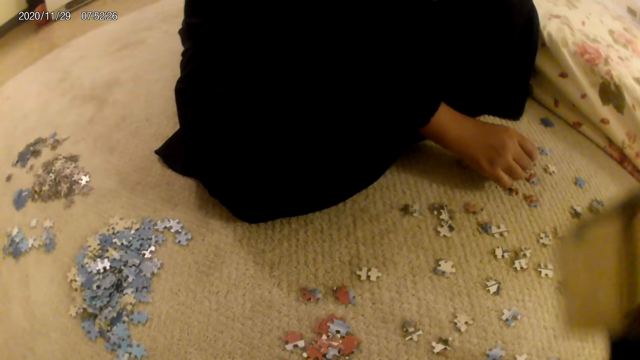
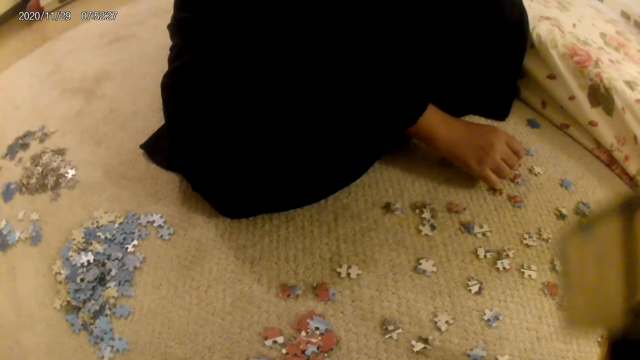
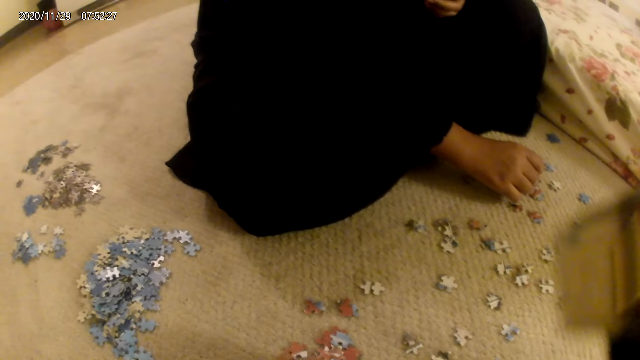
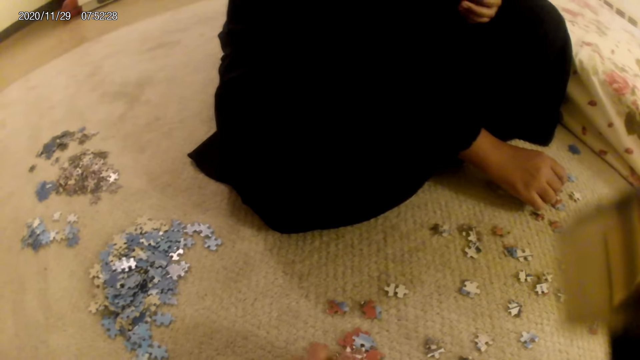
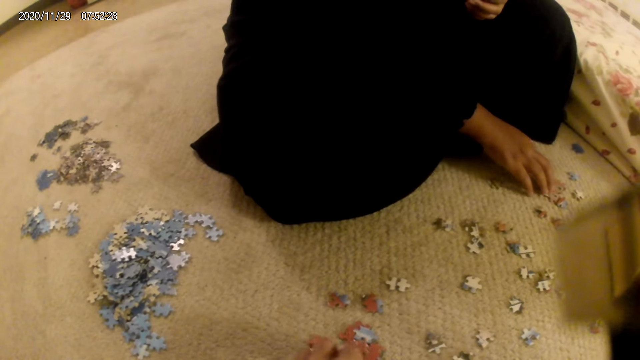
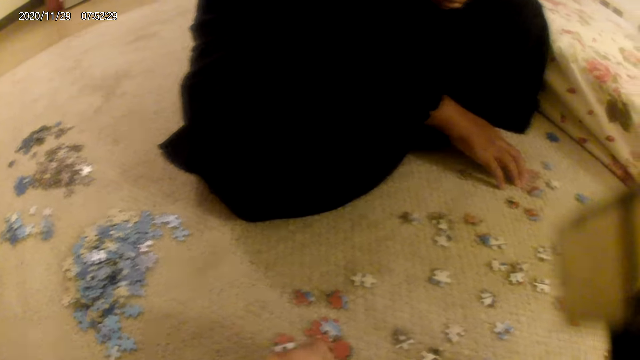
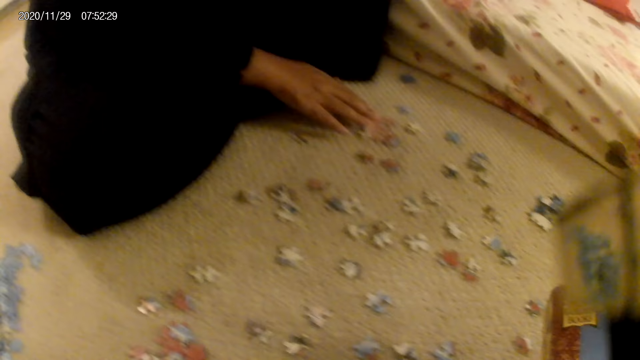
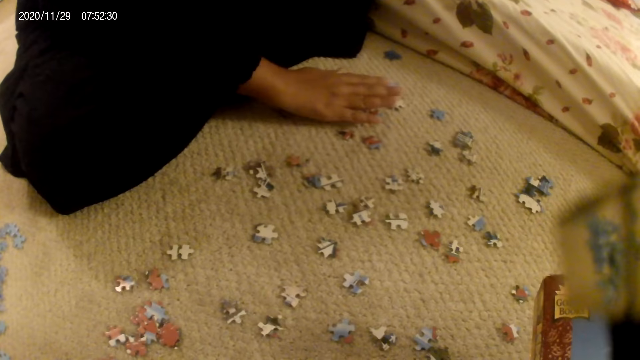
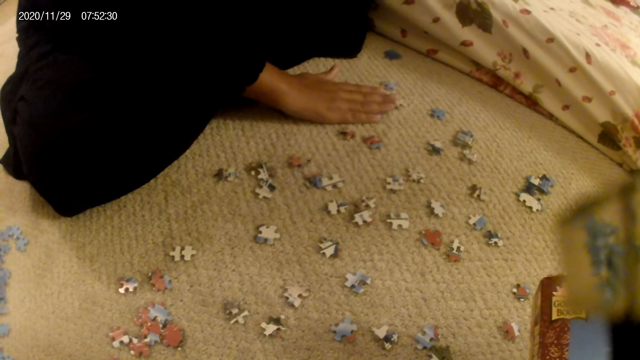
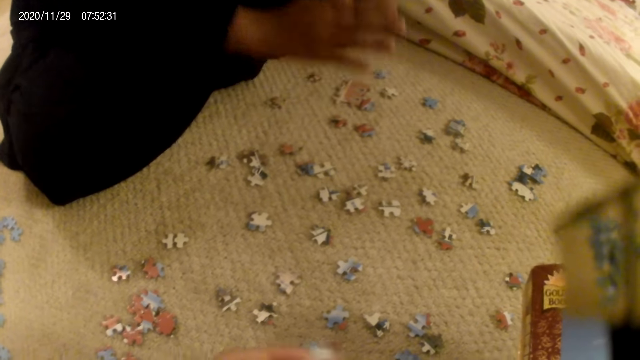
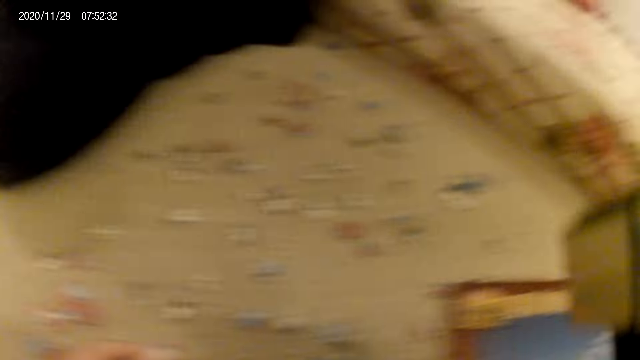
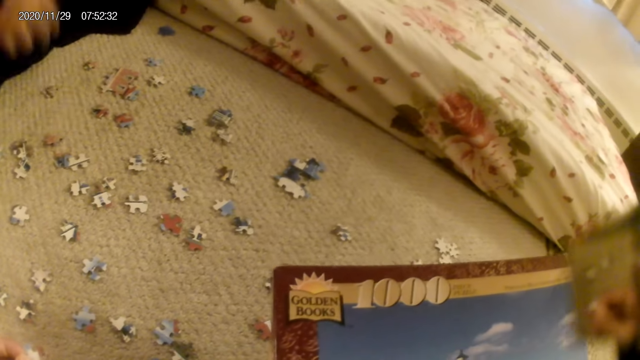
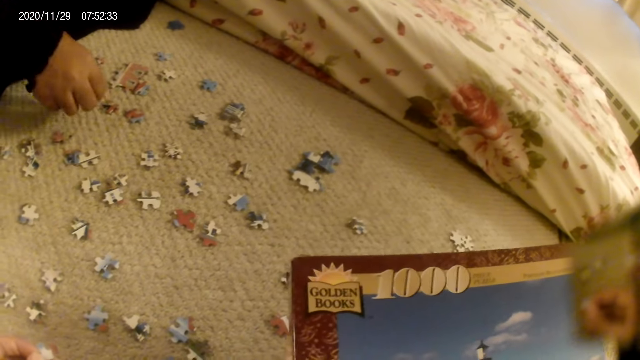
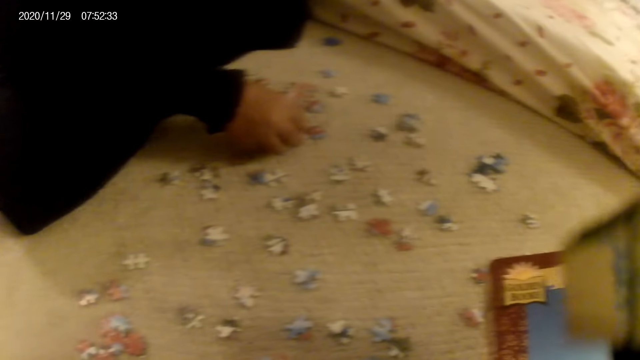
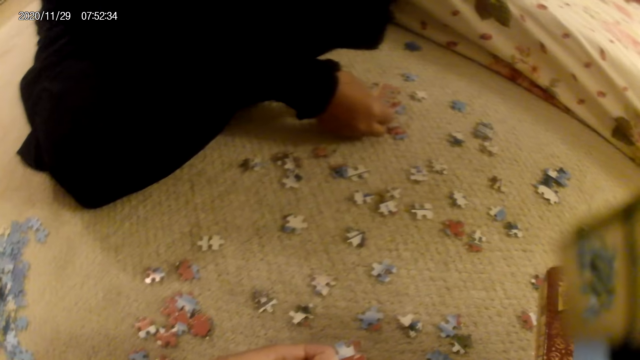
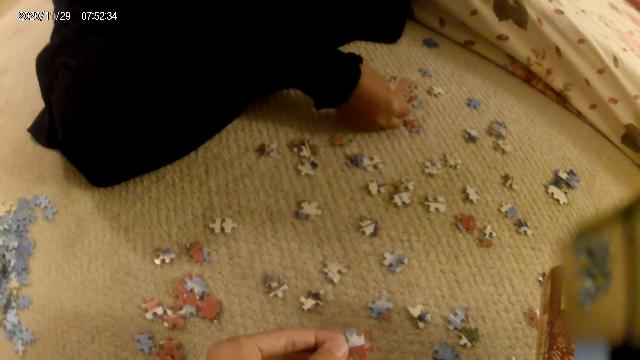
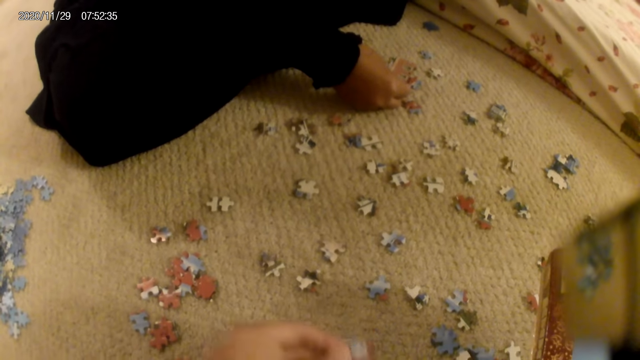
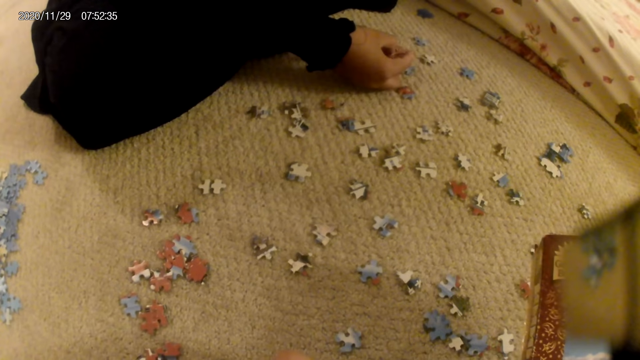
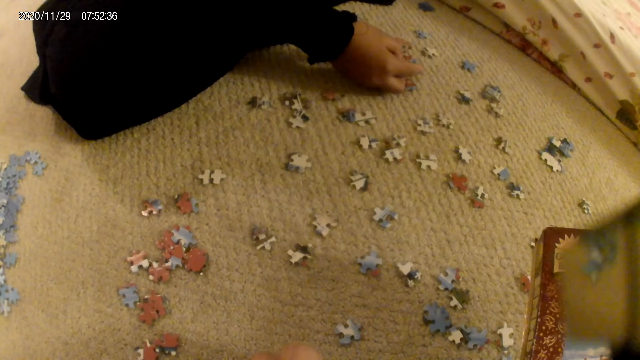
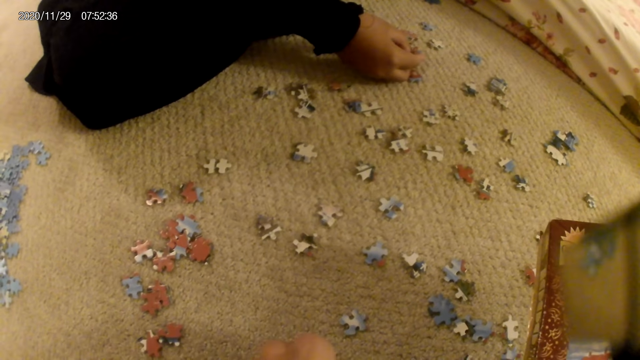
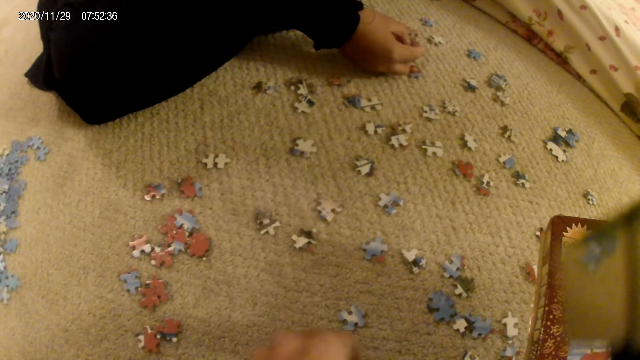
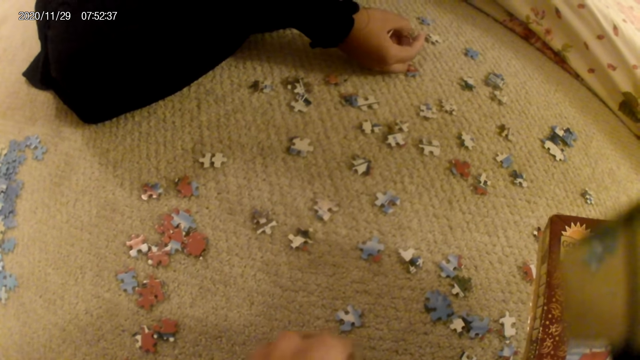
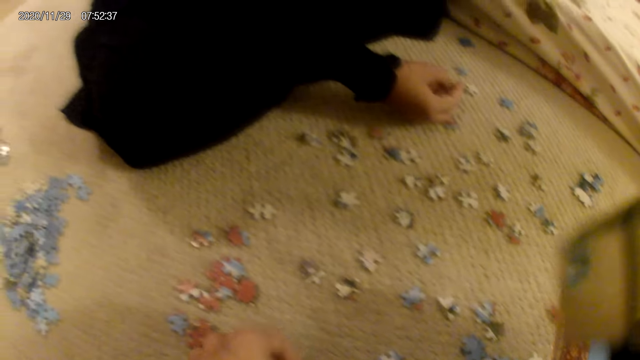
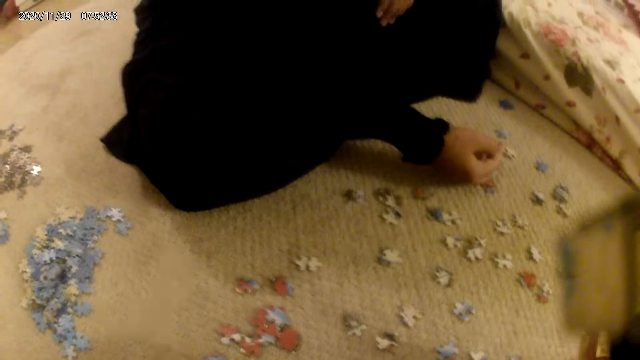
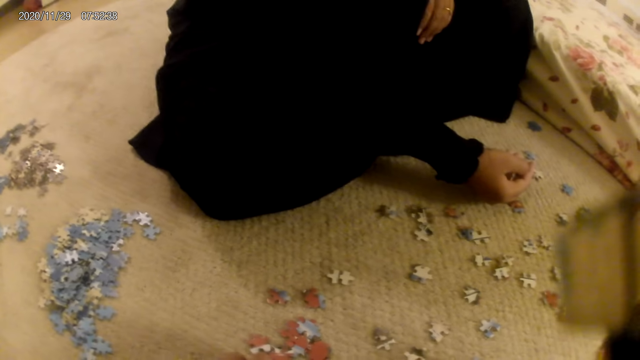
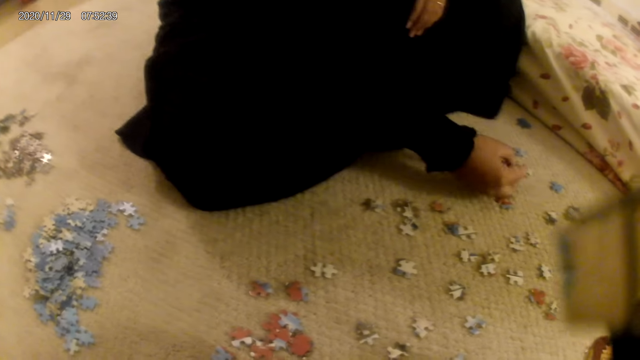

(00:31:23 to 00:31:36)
The camera wearer does something. A woman plays the card game on the floor. The camera wearer looks around. The woman touches a card on the floor. The camera wearer holds a box on the hands. The woman joins the jigsaw puzzle pieces and does something with the cards.

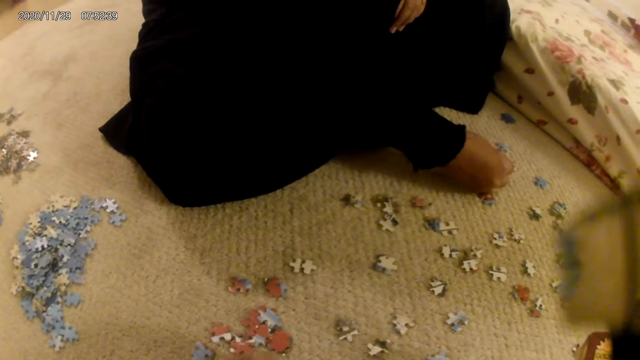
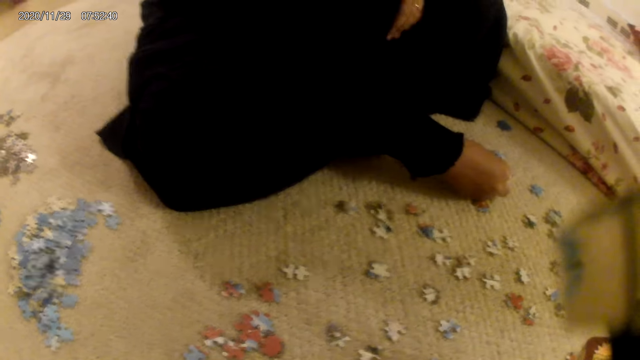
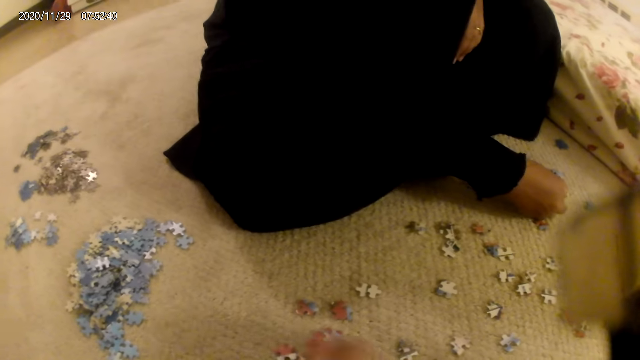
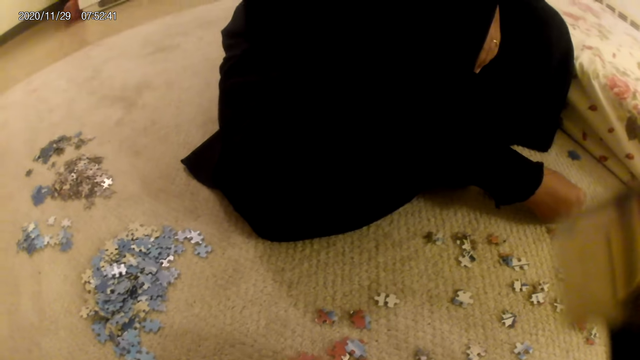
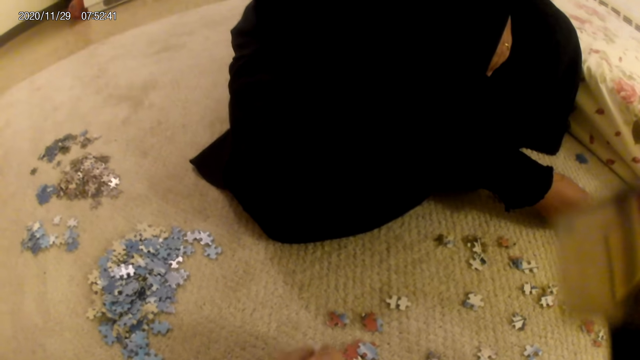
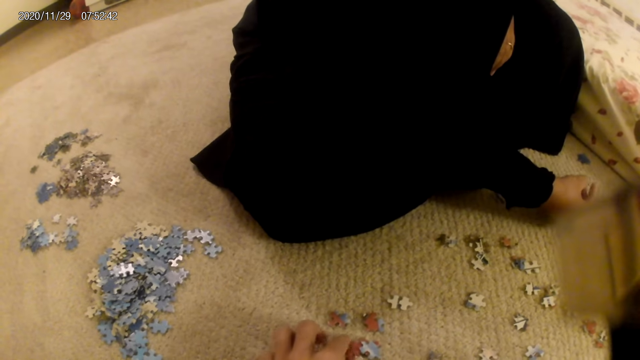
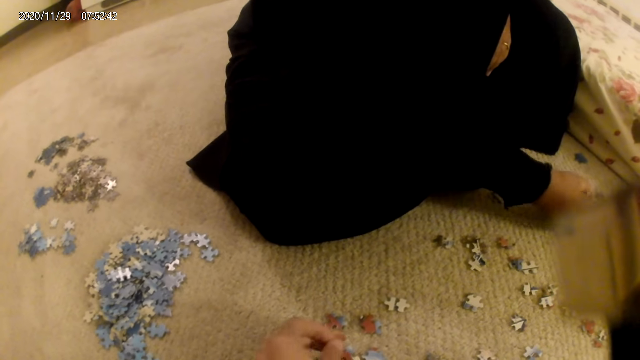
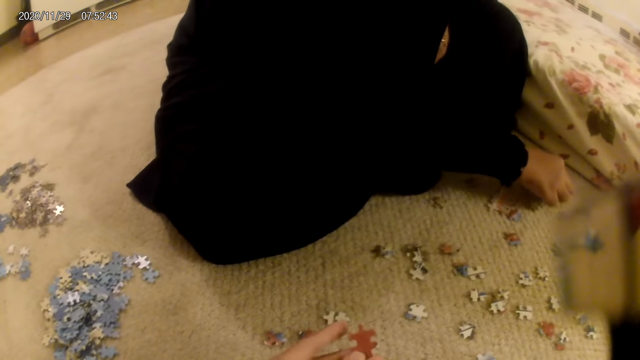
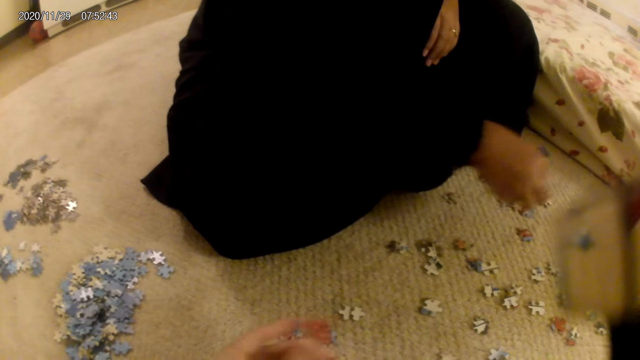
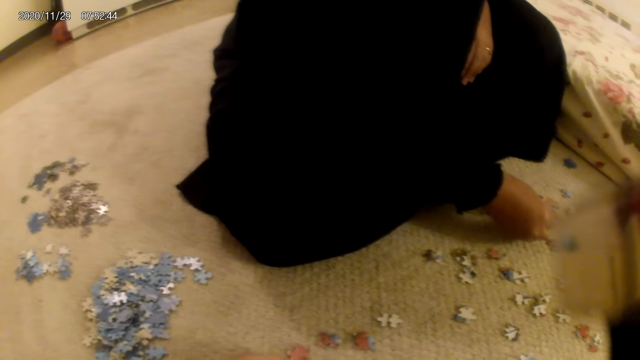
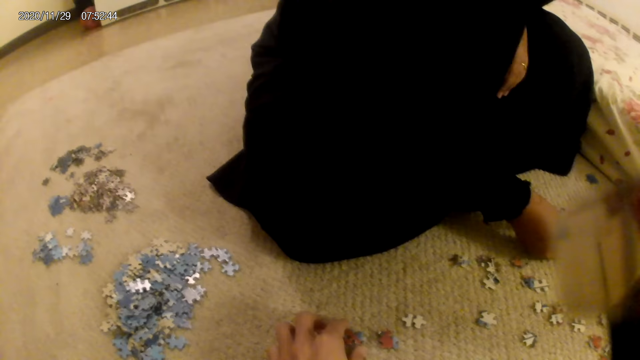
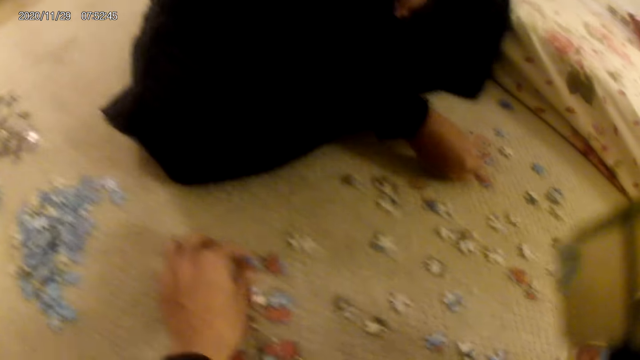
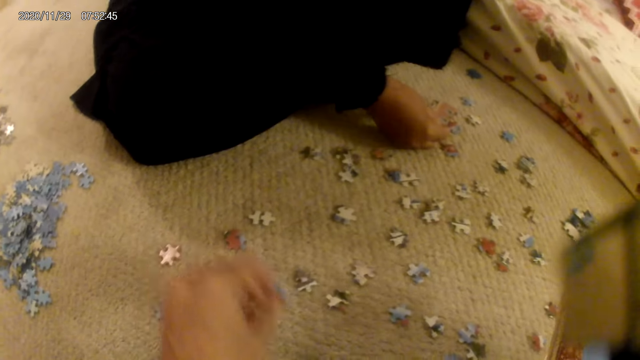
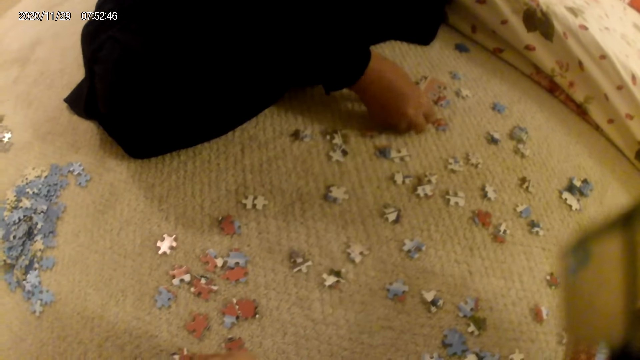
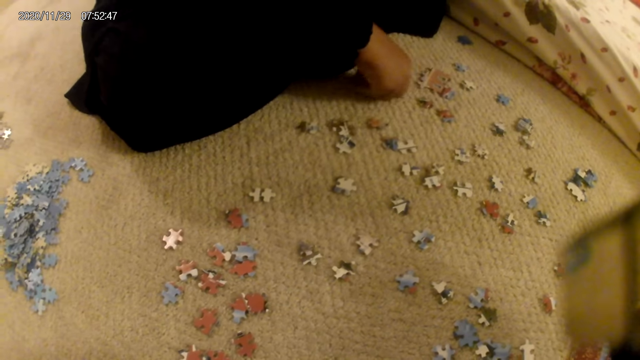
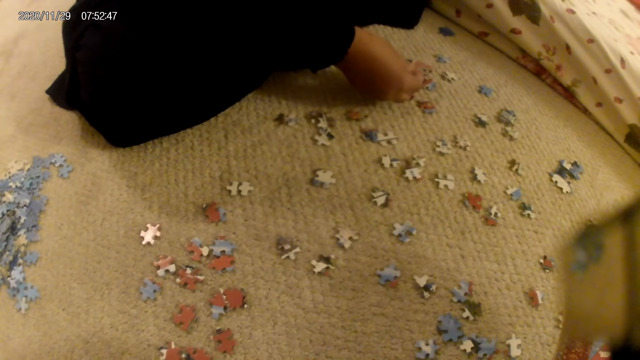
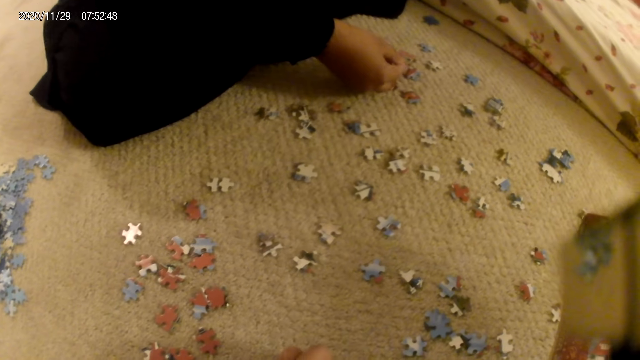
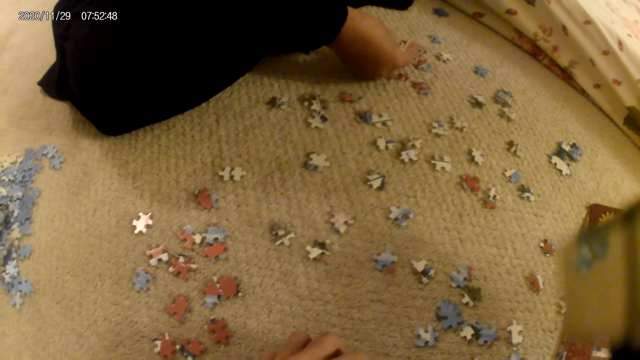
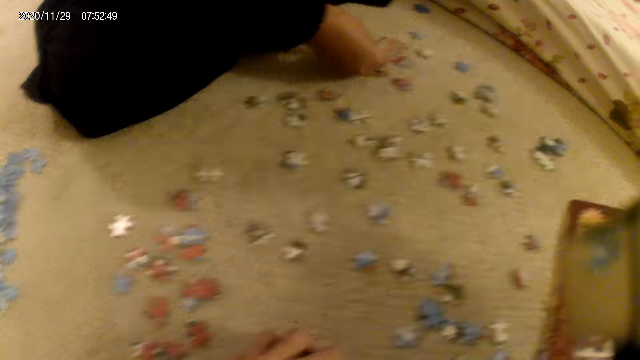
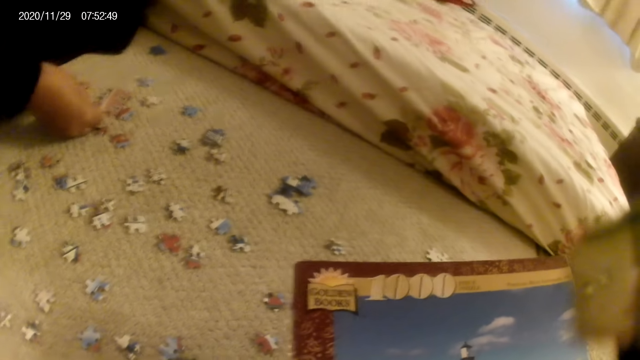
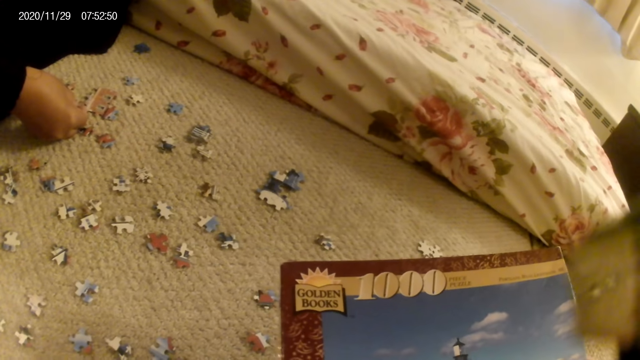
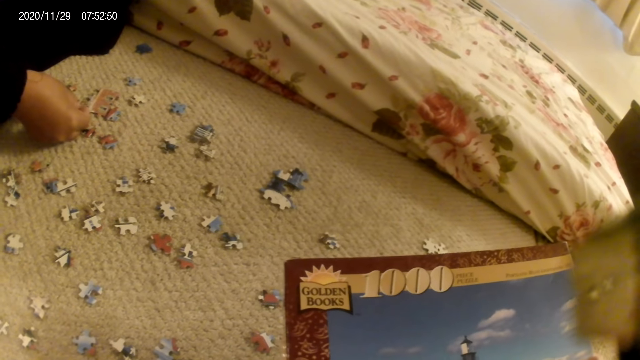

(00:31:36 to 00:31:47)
A woman moves a card on the floor. The camera wearer picks up the card from the floor. The woman moves the card on the floor. The camera wearer stares at the puzzle box.
